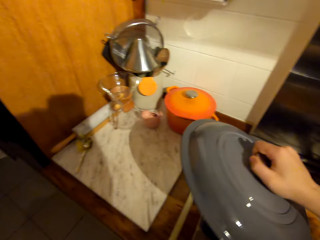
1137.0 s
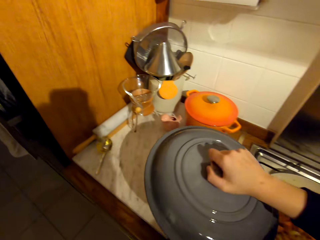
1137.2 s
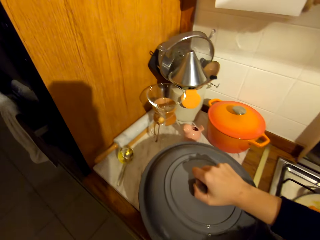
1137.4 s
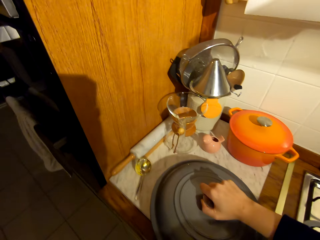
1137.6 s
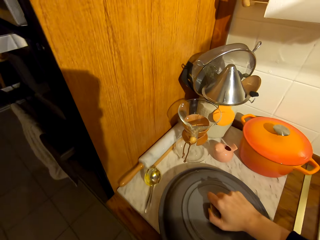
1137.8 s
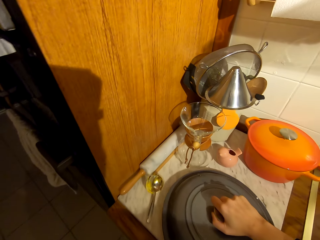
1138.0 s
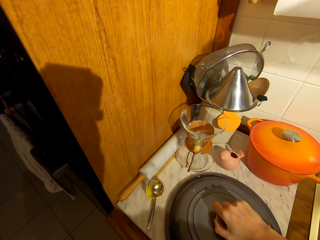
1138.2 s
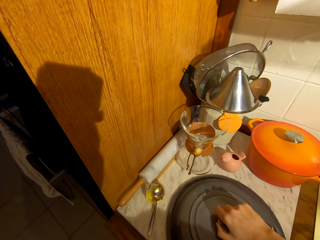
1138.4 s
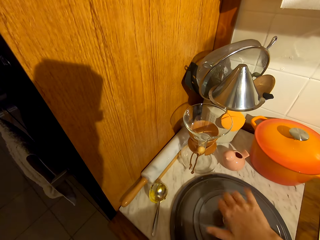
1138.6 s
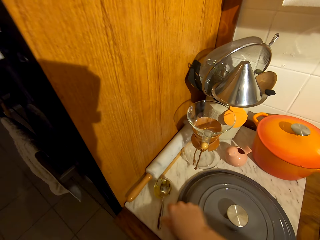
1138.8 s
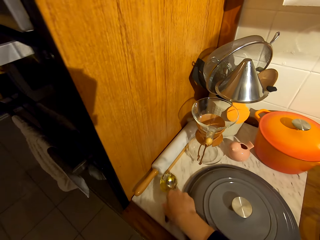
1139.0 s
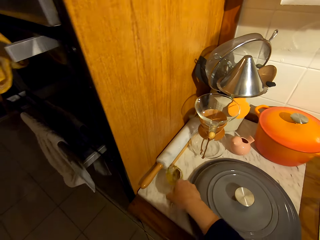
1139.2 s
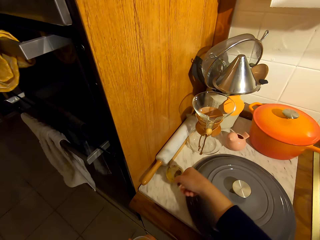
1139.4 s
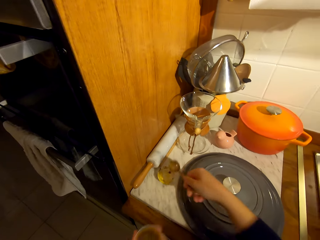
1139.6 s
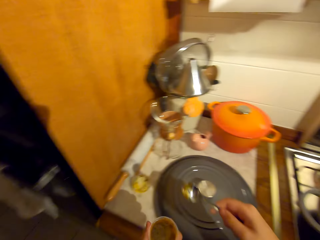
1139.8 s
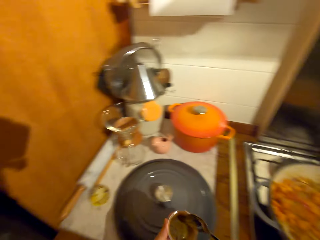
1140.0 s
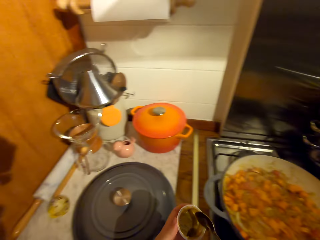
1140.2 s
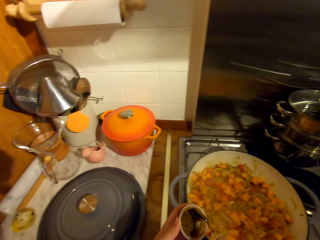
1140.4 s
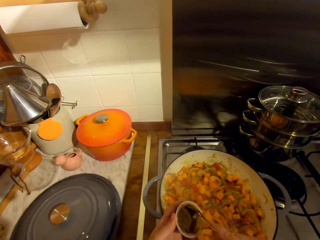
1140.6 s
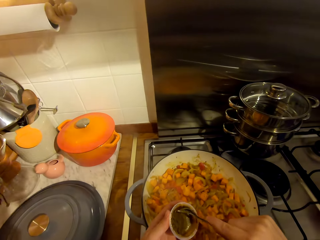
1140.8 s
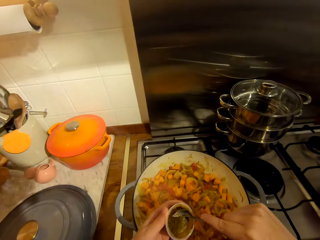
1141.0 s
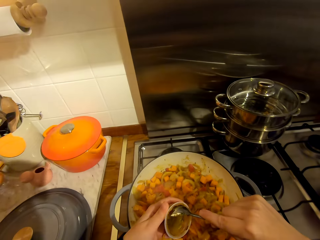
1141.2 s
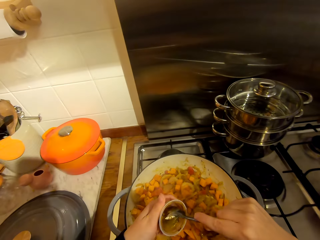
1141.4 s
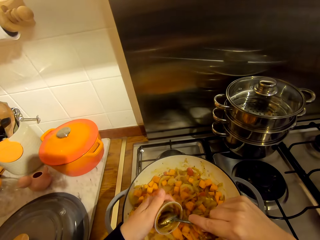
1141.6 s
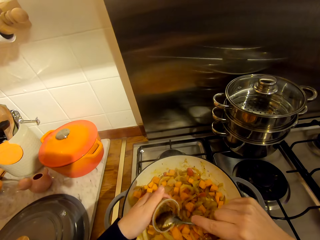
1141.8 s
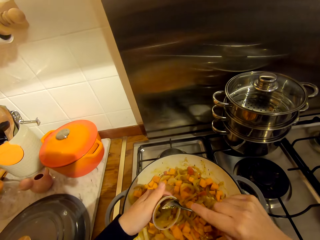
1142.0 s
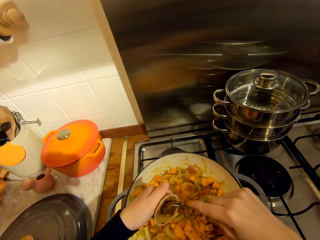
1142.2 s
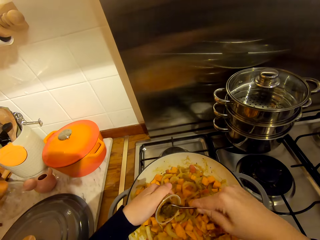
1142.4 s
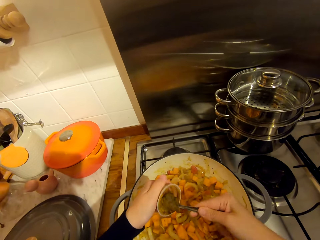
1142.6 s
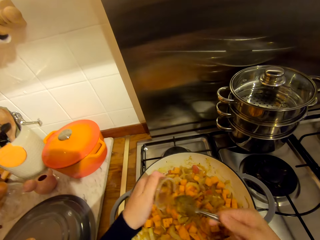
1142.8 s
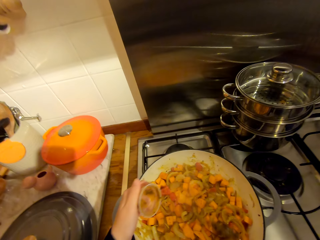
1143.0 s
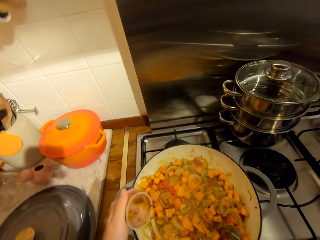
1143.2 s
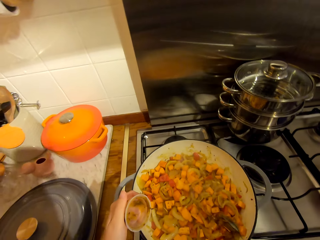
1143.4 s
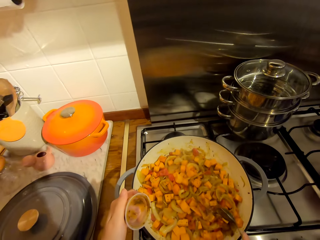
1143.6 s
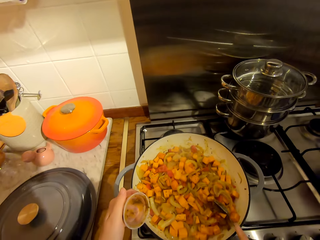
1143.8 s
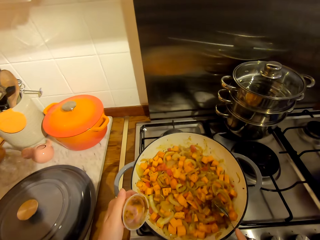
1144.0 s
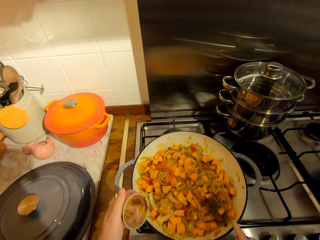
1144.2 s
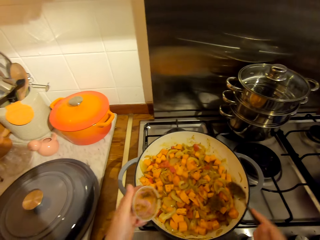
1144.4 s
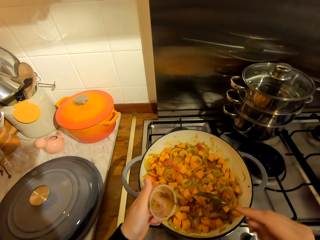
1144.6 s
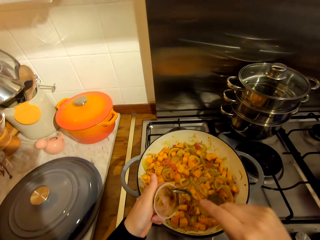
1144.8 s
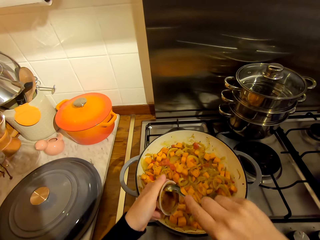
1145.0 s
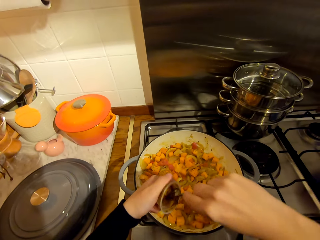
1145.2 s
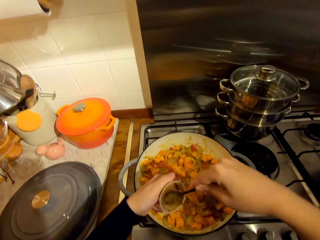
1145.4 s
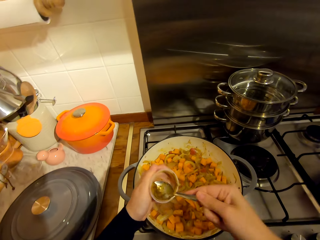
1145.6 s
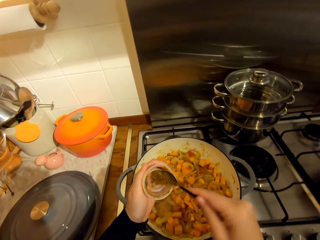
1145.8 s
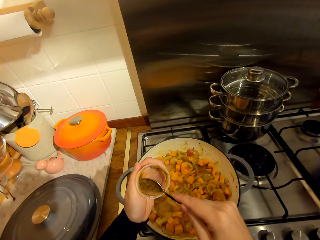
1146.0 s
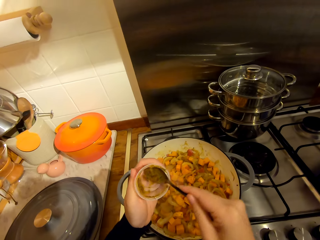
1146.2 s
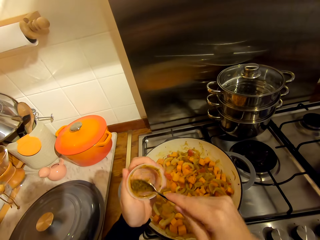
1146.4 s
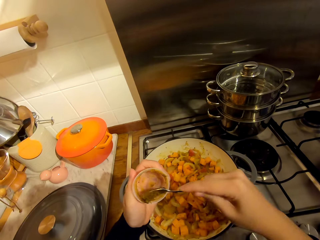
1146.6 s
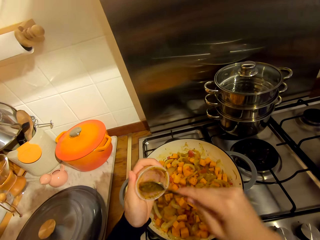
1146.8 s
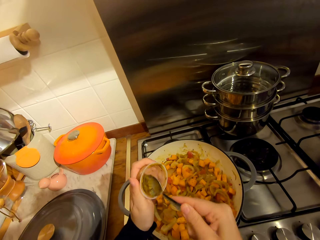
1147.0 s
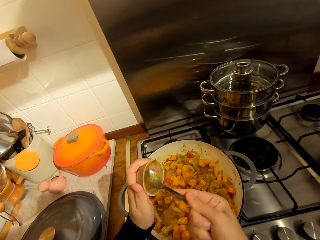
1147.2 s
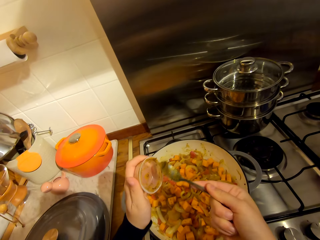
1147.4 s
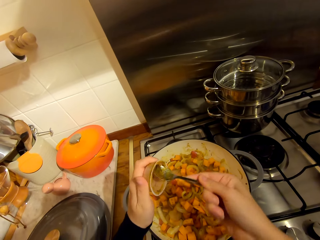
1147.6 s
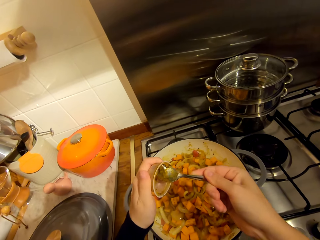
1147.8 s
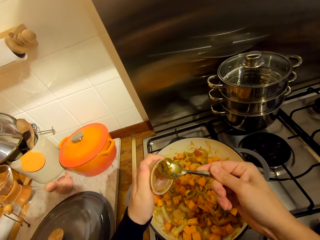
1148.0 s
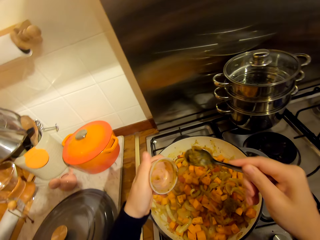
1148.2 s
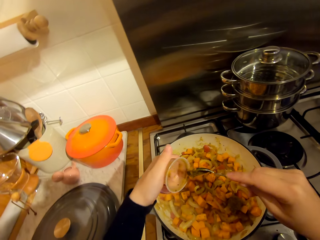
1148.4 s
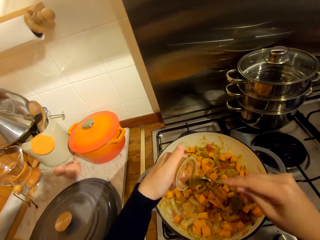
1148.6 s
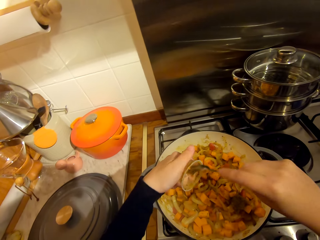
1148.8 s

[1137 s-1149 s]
The camera wearer places the lid on the counter. They pick up the spoon from the counter. They serve the paste from the container in the pot with the spoon. They scoop the food color from the can with the spoon. They hit the spoon on the pan. They scoop the food color from the can with the spoon.

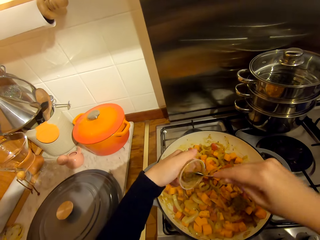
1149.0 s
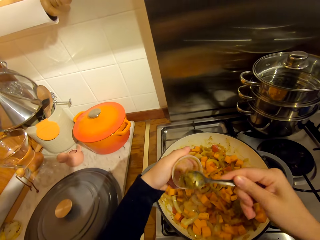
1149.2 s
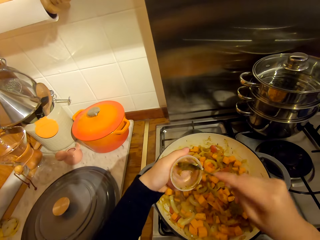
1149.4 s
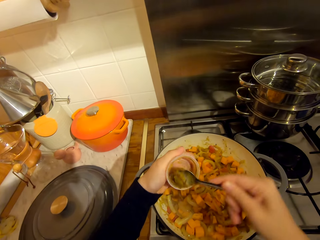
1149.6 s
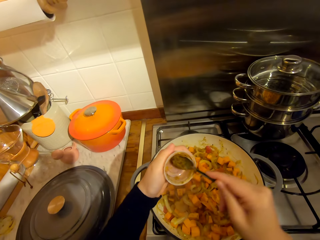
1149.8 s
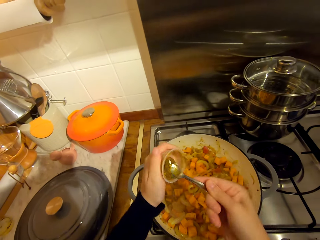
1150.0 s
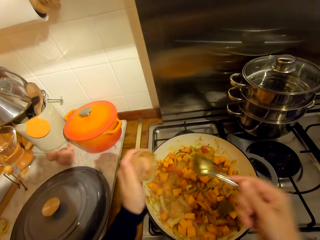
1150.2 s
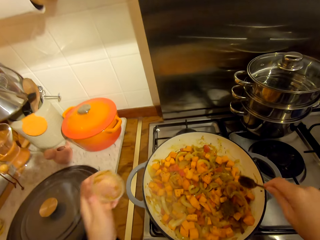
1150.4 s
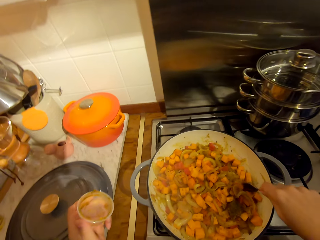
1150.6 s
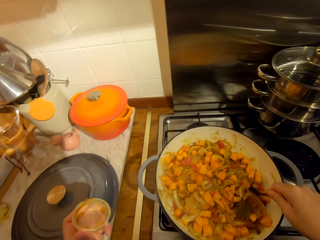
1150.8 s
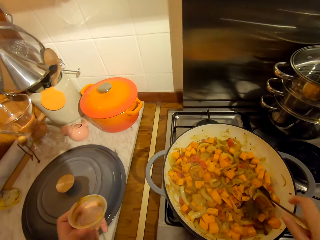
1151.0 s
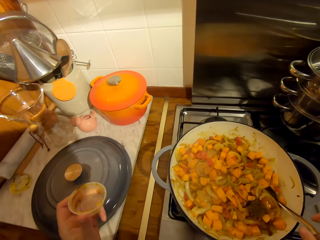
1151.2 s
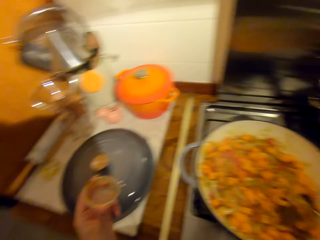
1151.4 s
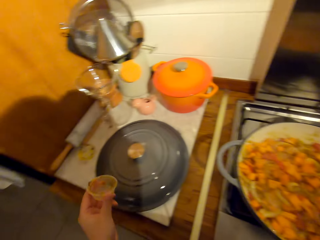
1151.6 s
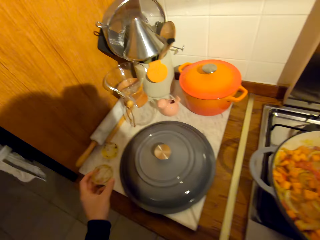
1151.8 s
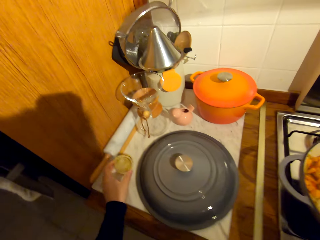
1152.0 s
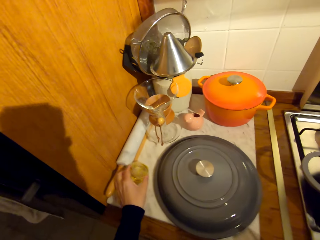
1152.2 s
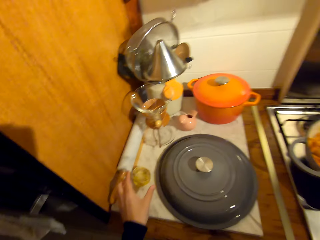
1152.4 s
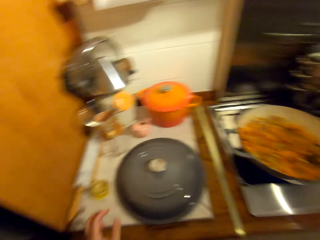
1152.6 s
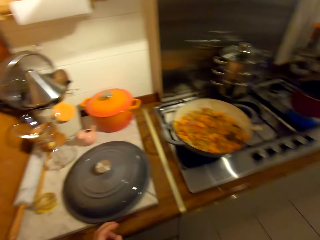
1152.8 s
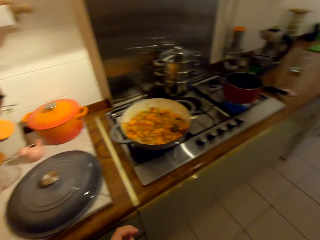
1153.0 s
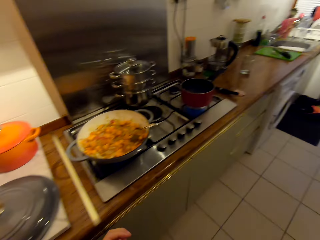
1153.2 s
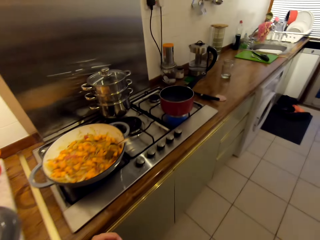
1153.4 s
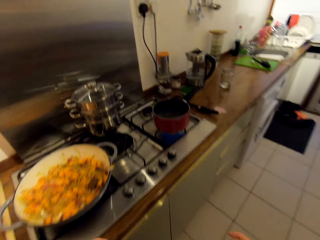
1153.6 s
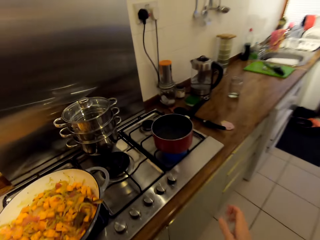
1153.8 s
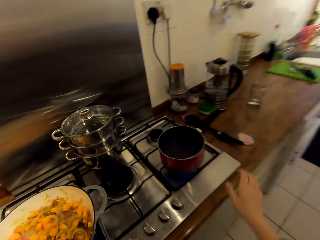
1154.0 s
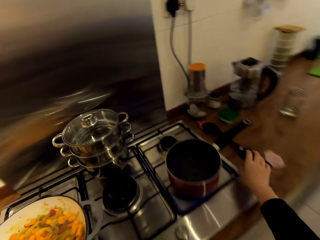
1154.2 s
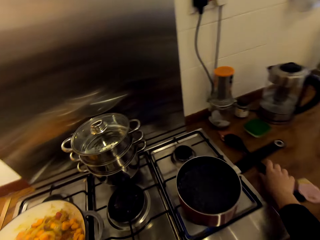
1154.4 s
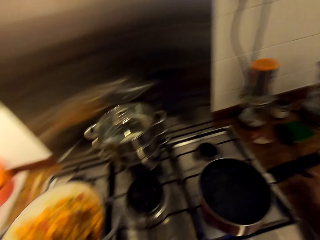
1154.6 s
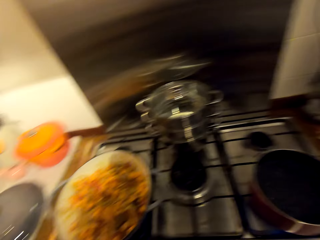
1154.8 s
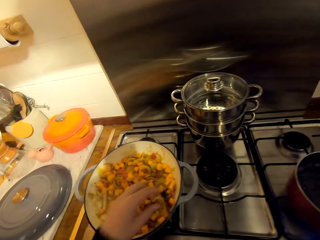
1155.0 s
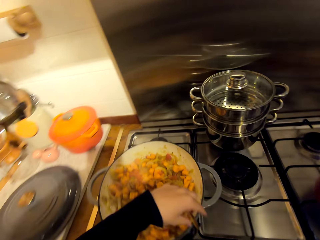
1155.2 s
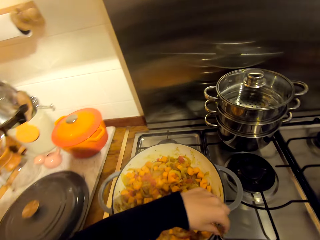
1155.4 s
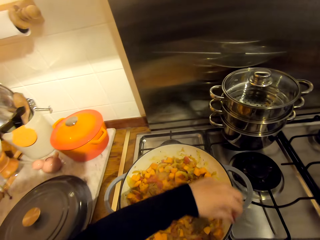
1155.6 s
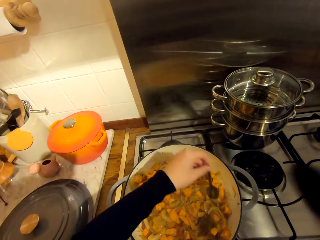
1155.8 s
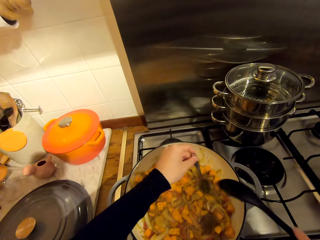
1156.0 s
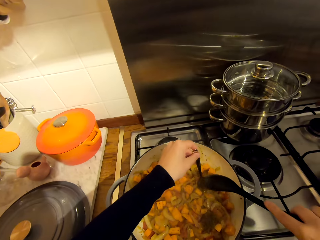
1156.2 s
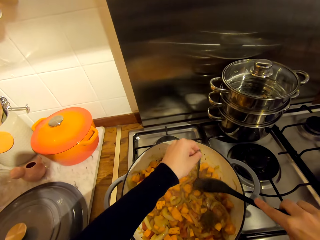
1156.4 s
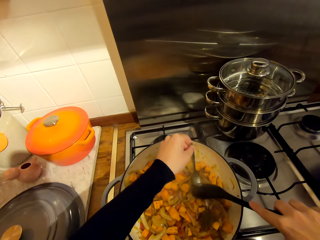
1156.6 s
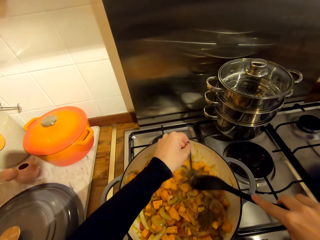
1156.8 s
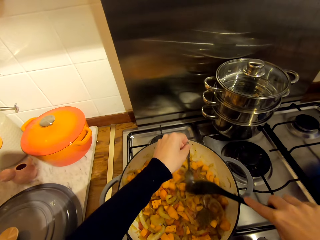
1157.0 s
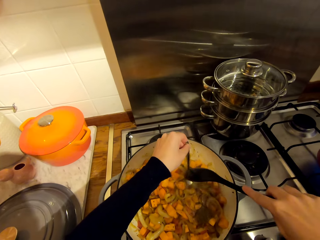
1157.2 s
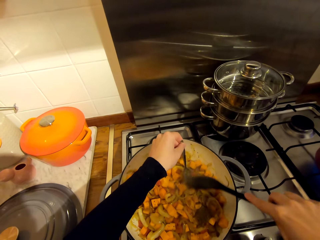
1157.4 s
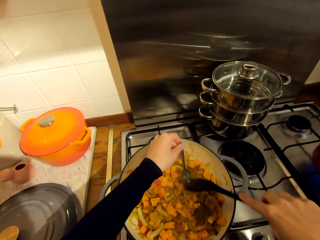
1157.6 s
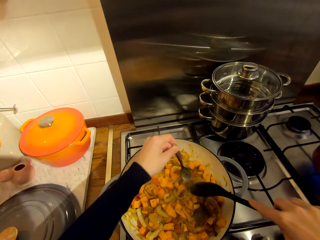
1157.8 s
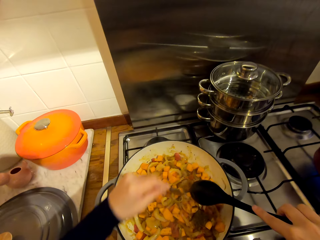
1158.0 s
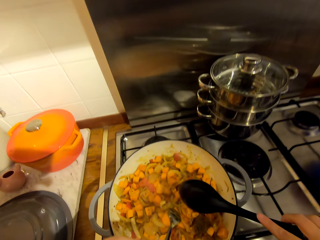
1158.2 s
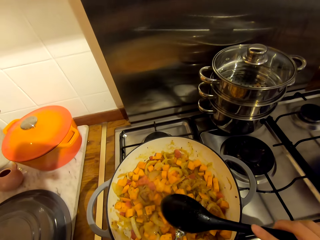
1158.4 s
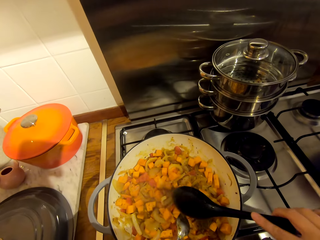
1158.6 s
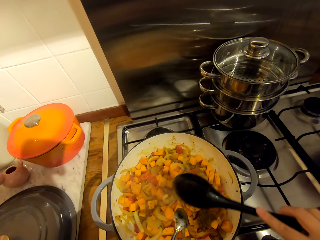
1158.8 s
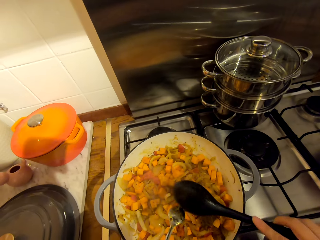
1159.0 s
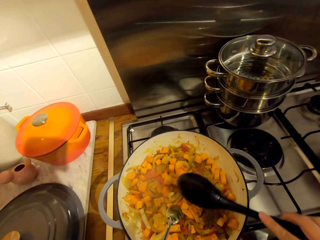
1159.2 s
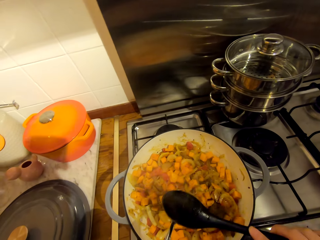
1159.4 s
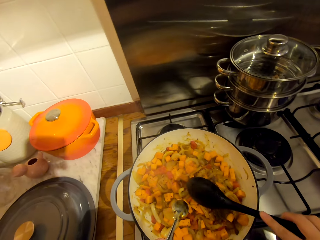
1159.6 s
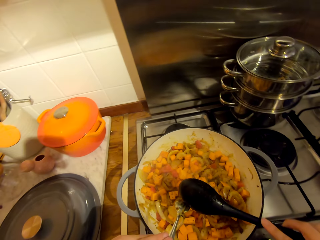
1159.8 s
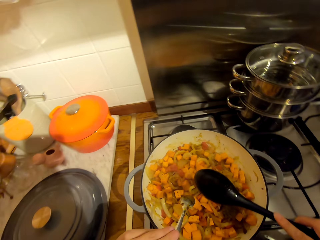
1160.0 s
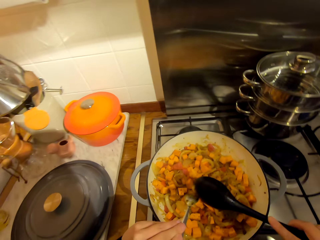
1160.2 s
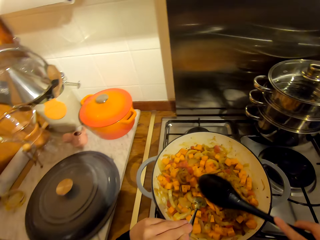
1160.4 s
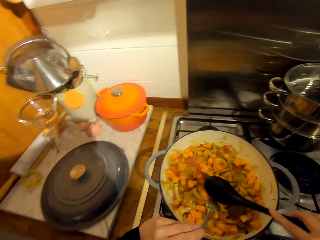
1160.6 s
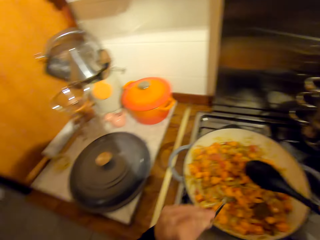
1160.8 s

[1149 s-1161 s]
The camera wearer places the spoon in the pot. They turn around the kitchen. They place the container on top of another container. They turn around the kitchen. They walk towards the cooker. They pick up the spoon from the counter. They move the spoon away from the edge of the pot. They hold the spoon. They scrape the spoon with the bigger spoon.
